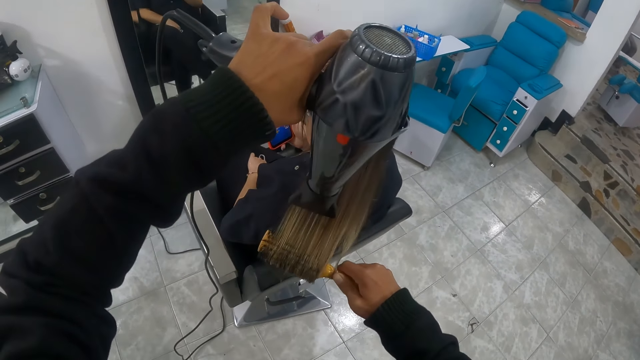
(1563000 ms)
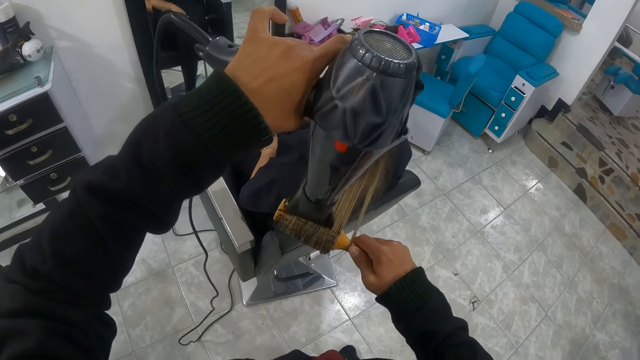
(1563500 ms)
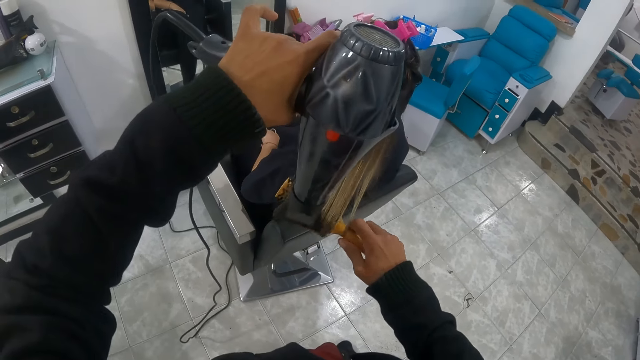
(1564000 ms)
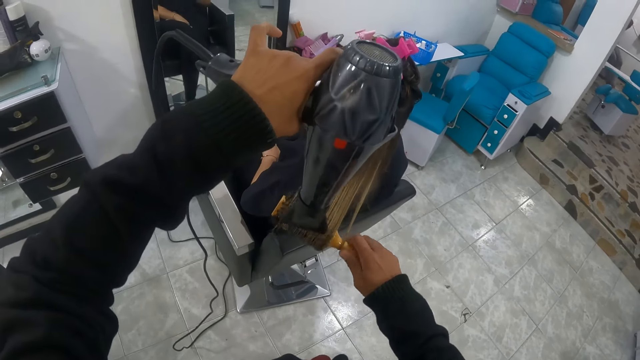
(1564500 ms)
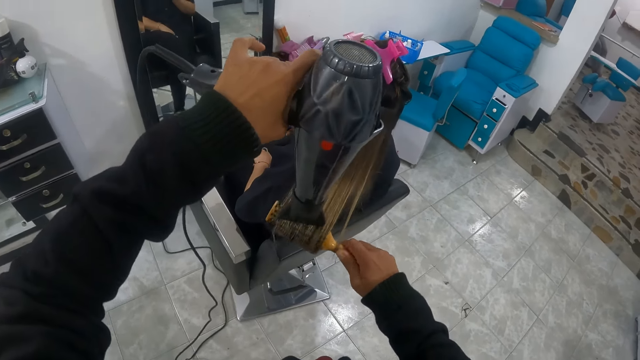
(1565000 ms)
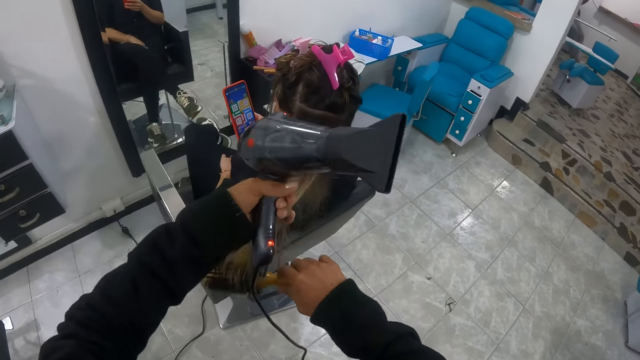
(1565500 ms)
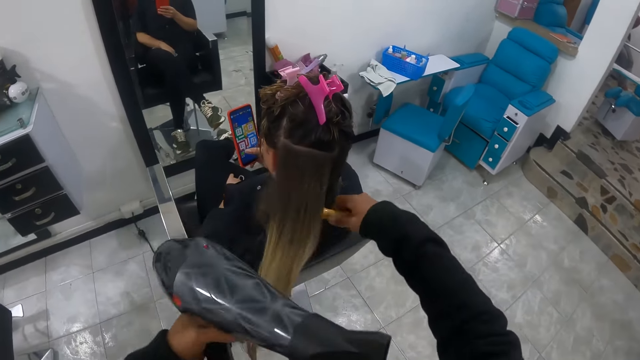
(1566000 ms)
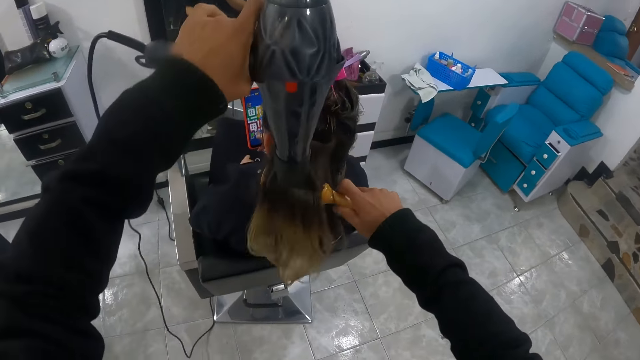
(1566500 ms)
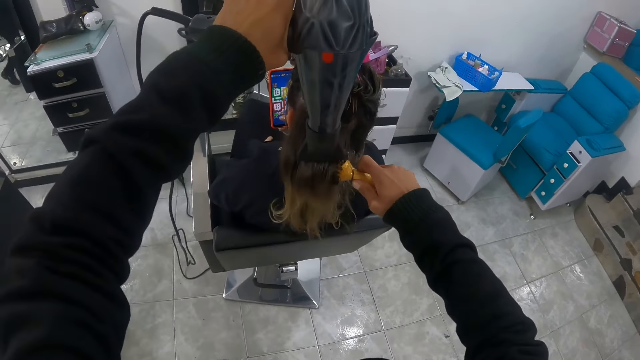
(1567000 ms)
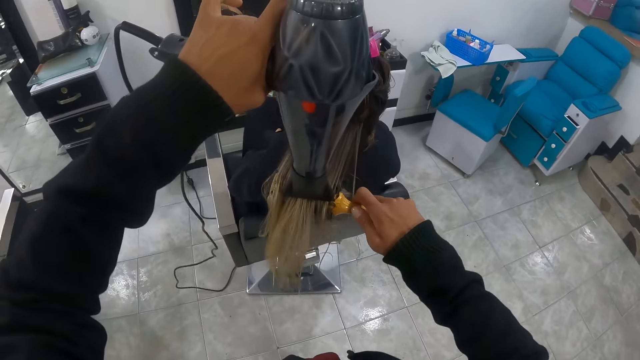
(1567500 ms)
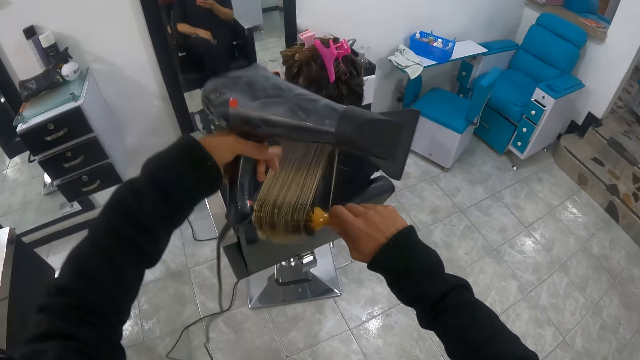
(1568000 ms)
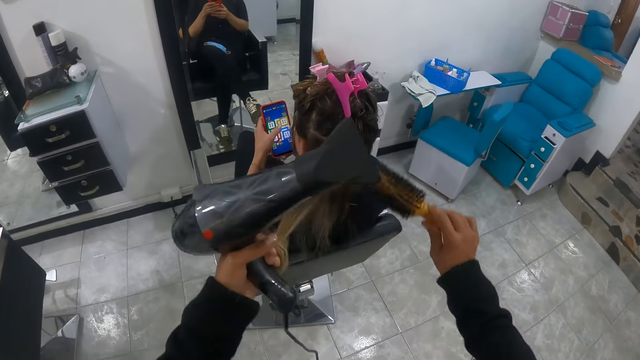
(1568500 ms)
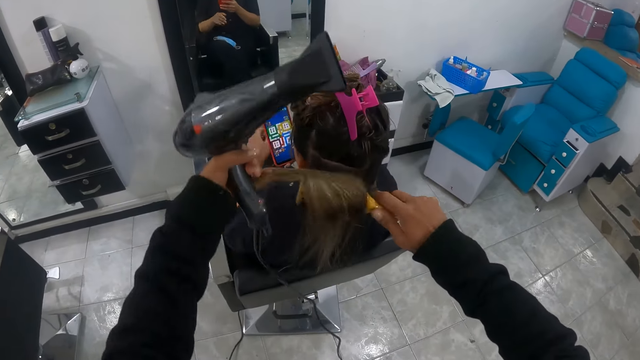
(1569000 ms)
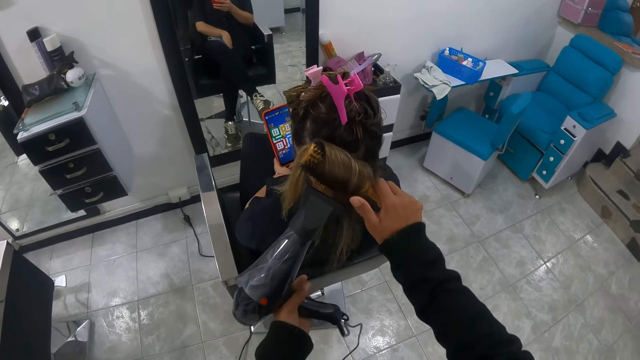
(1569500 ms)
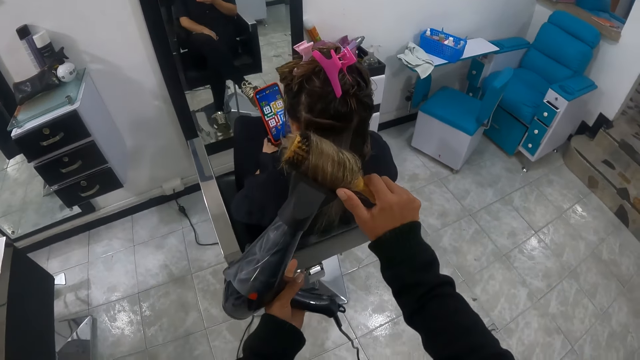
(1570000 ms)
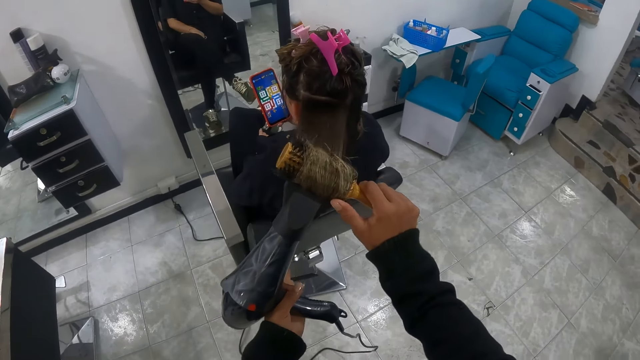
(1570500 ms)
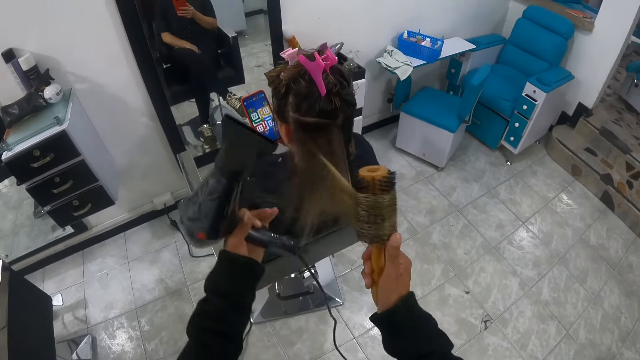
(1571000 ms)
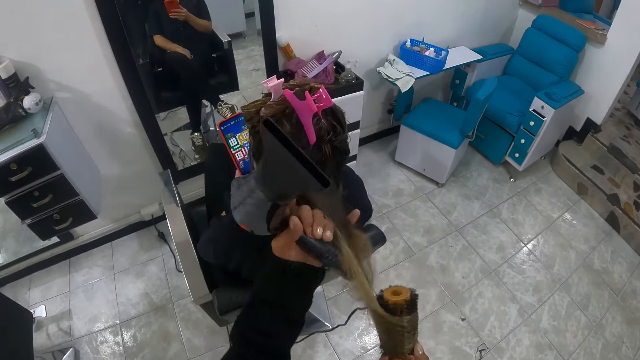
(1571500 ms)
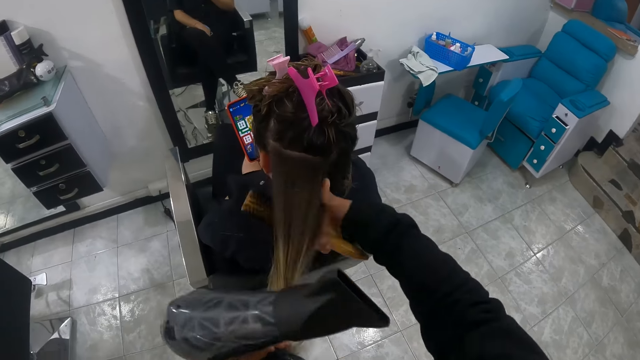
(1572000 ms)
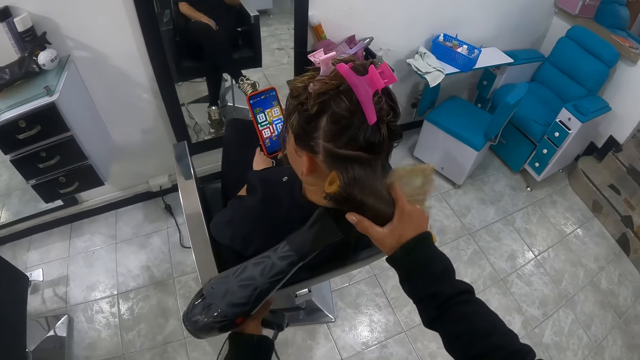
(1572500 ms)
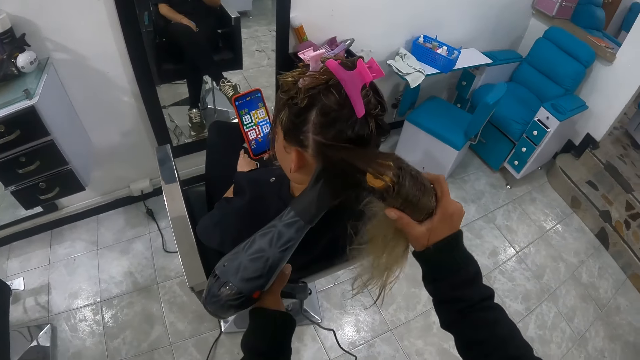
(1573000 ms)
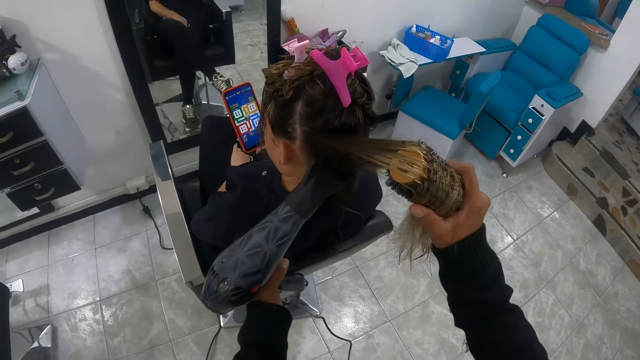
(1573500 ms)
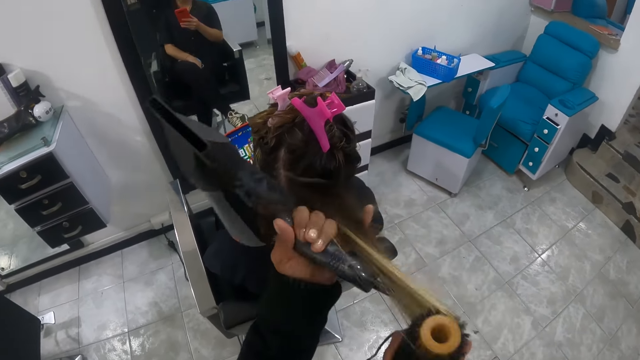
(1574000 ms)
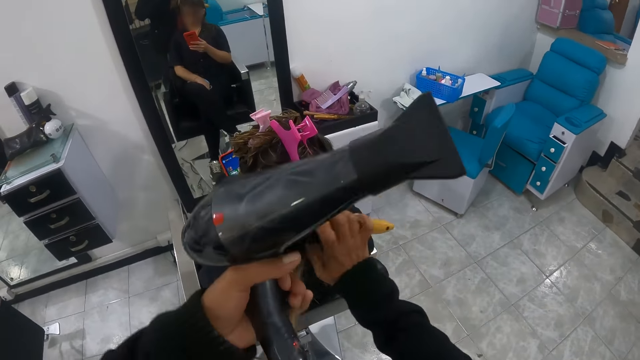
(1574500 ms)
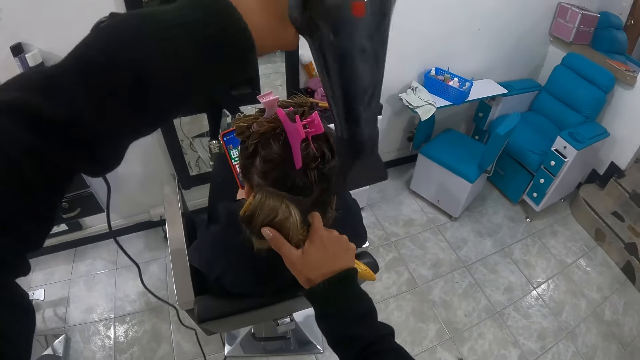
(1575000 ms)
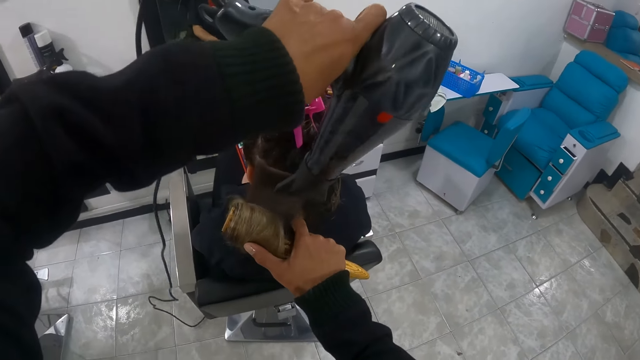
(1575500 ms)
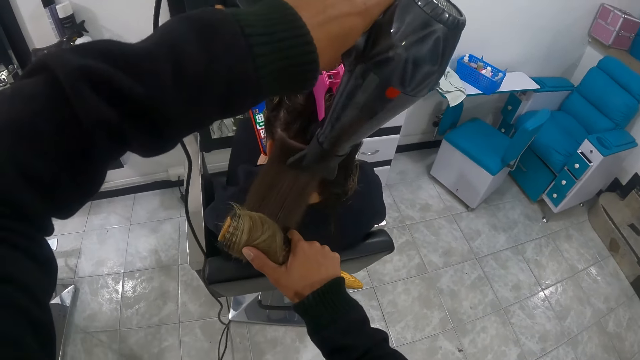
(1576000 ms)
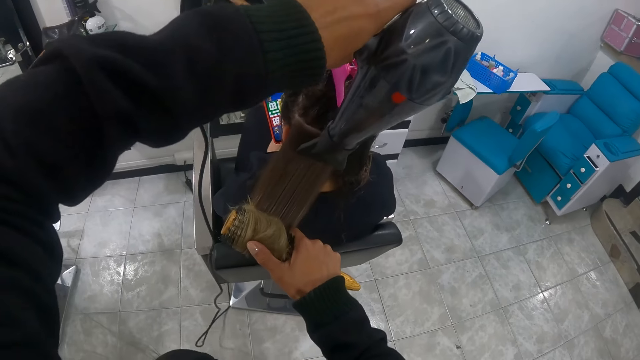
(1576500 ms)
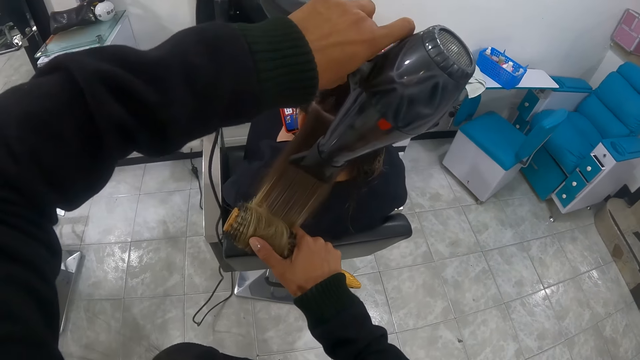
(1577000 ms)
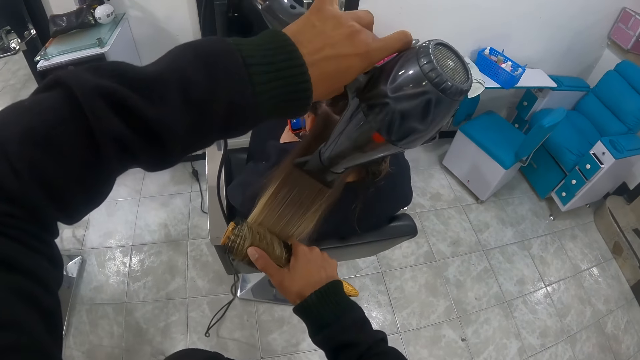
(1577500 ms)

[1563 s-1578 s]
The camera wearer holds the woman's hair with her left hand. She brushes the woman's hair with the hairbrush with her right hand. She dries the woman's hair with the hair dryer with her left hand. She holds the woman's hair with her left hand. The woman operates the phone with both hands. The camera wearer brushes the woman's hair with the hairbrush with her right hand. The woman drops her left hand from the phone. The camera wearer dries the woman's hair with the hair dryer with her left hand. She holds the woman's hair with her left hand. She brushes the woman's hair with the hairbrush with her right hand. She dries the woman's hair with the hair dryer with her left hand. She holds the woman's hair with her left hand. She brushes the woman's hair with the hairbrush with her right hand. She dries the woman's hair with the hair dryer with her left hand.

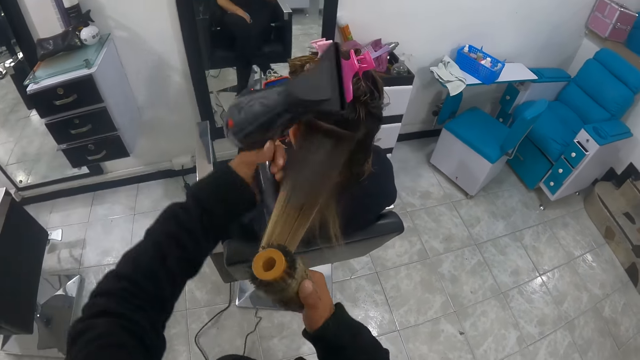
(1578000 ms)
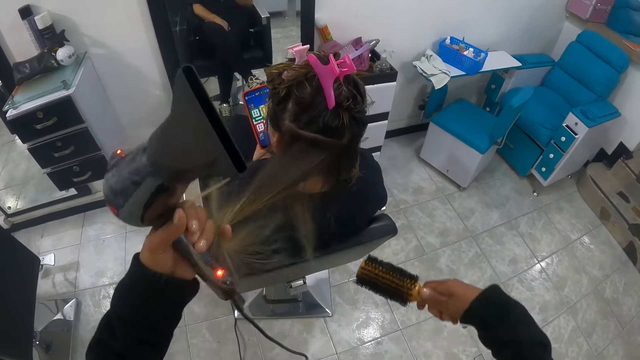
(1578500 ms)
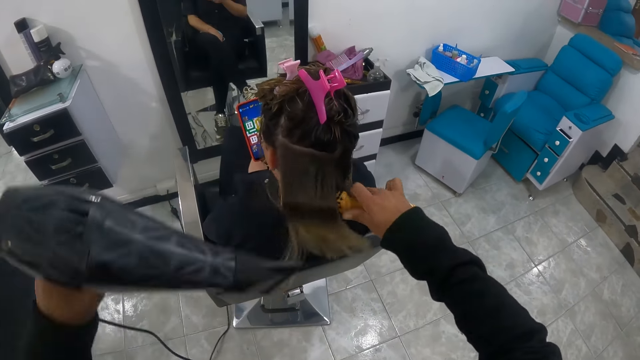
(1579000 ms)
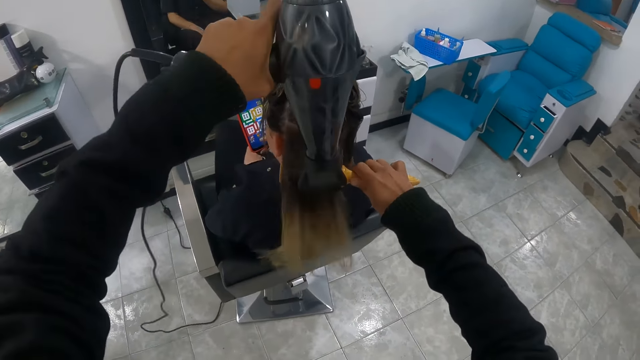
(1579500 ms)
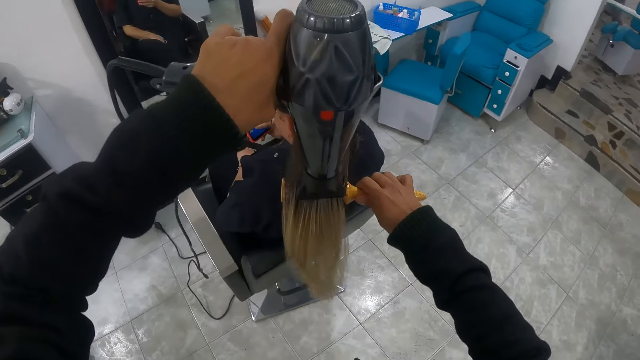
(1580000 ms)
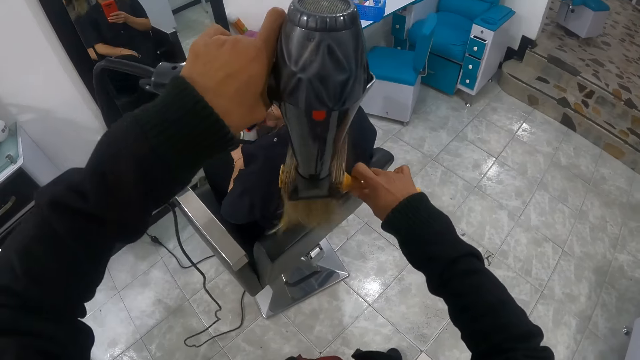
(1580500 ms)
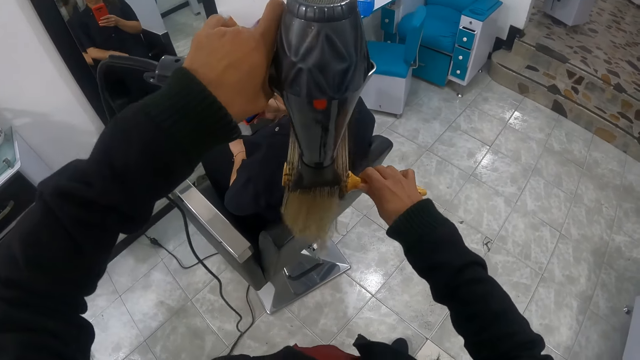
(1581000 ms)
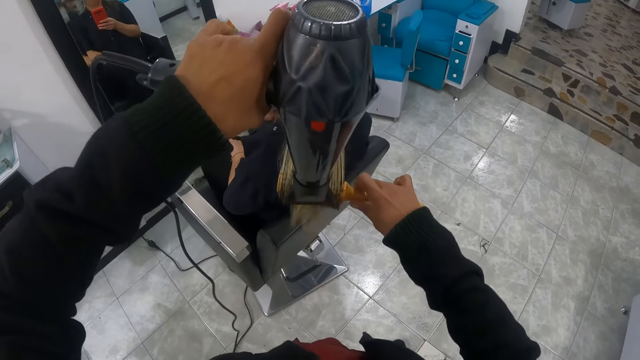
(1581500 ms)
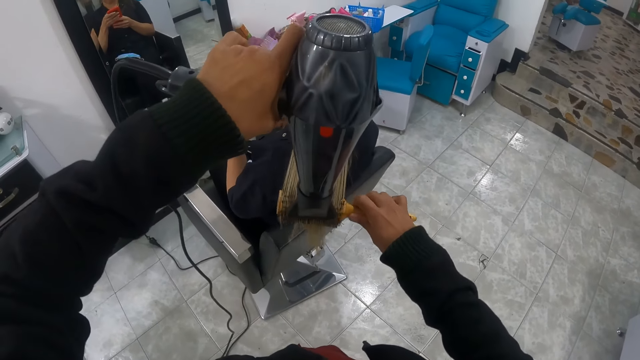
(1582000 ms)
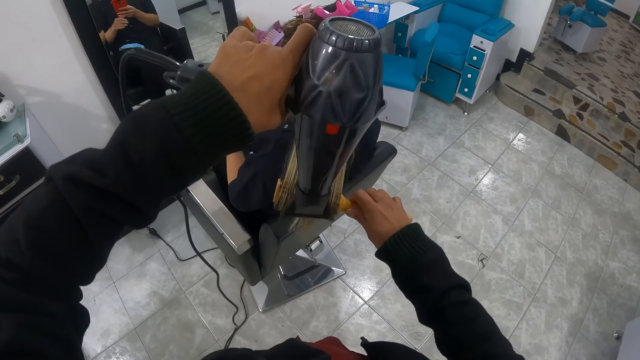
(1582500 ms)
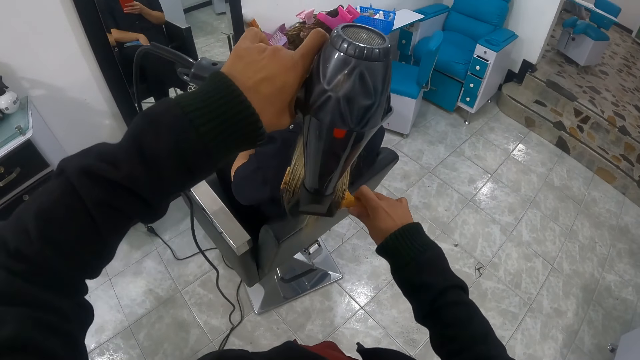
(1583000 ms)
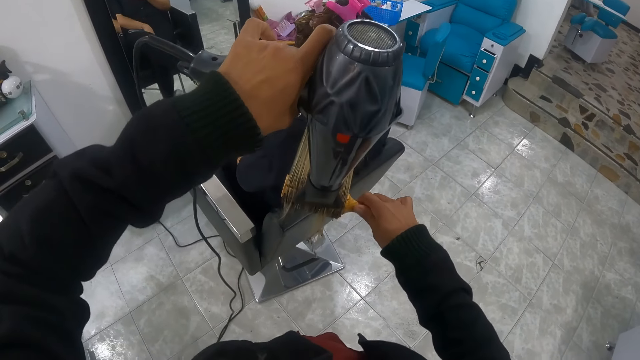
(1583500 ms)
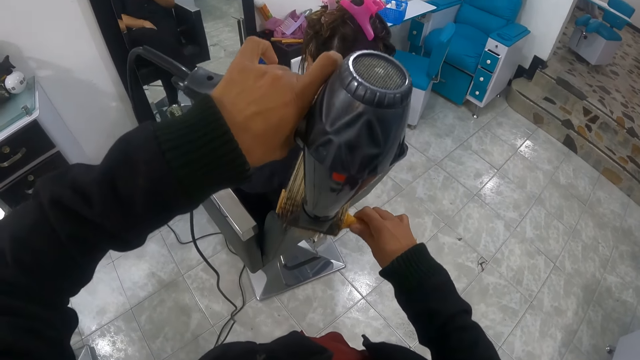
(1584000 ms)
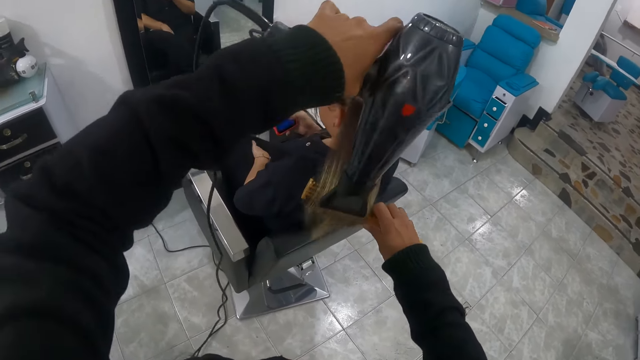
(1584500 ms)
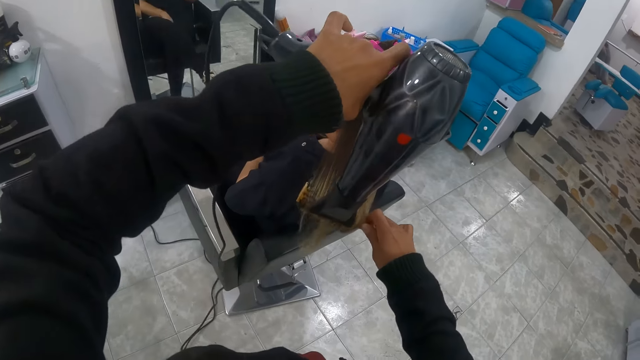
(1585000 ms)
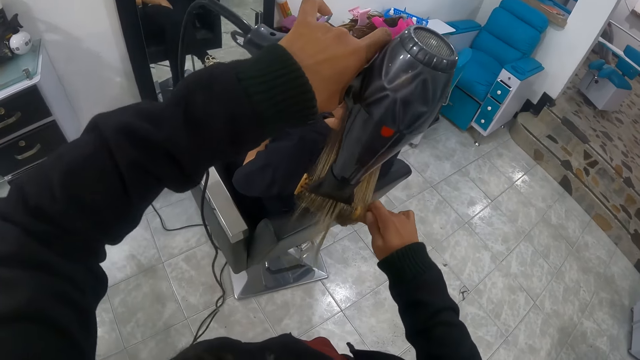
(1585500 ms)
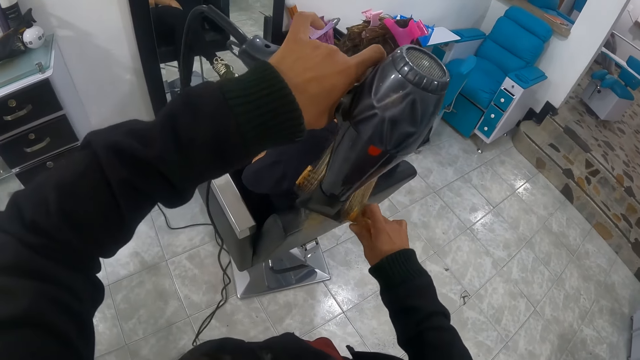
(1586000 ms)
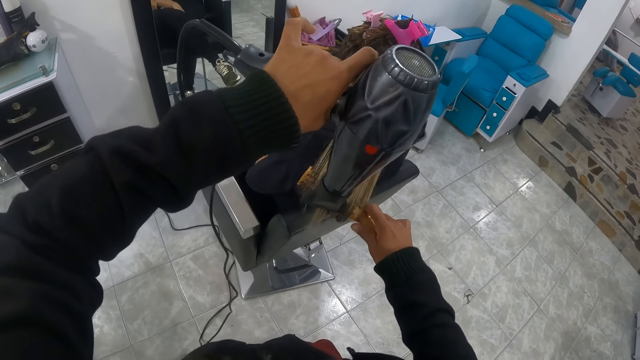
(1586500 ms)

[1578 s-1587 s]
The camera wearer holds the woman's hair with her left hand. She brushes the woman's hair with the hairbrush with her right hand. She dries the woman's hair with the hair dryer with her left hand. The woman holds the phone with both hands, operates the phone with her left hand and drops her left hand from the phone.
